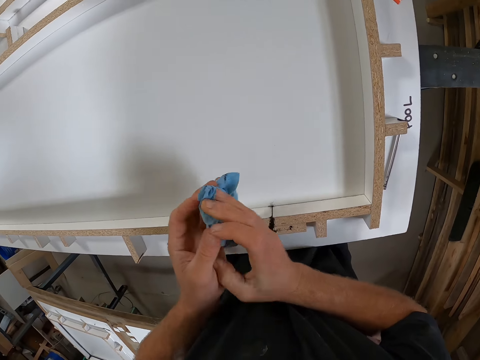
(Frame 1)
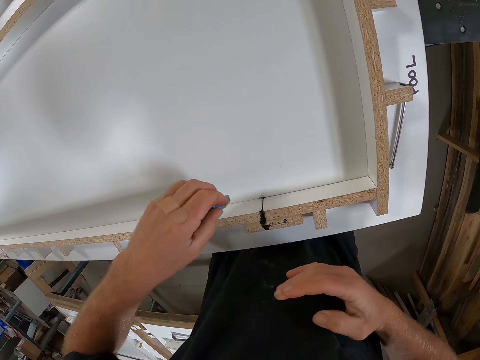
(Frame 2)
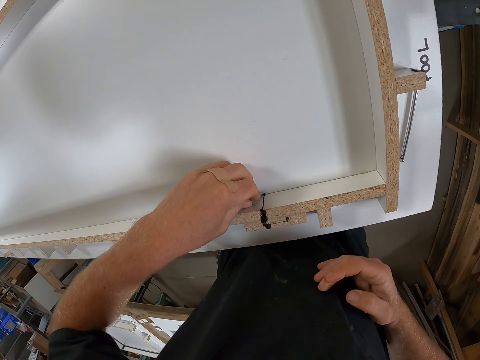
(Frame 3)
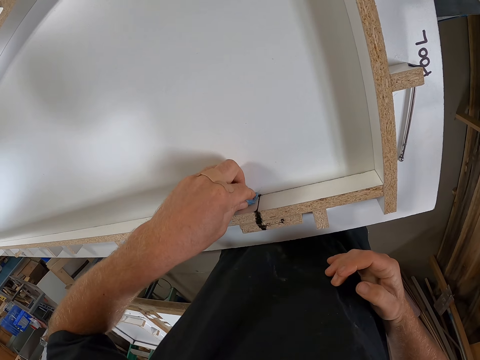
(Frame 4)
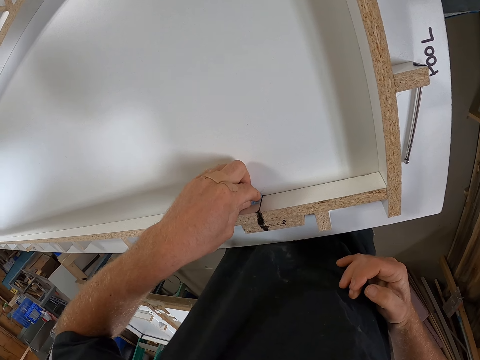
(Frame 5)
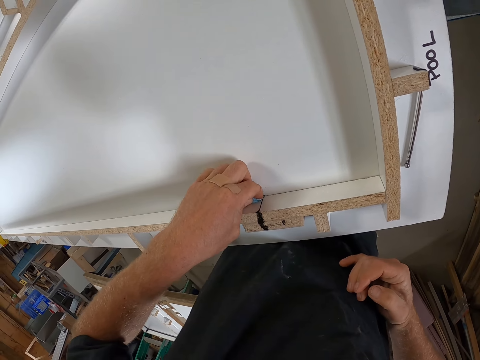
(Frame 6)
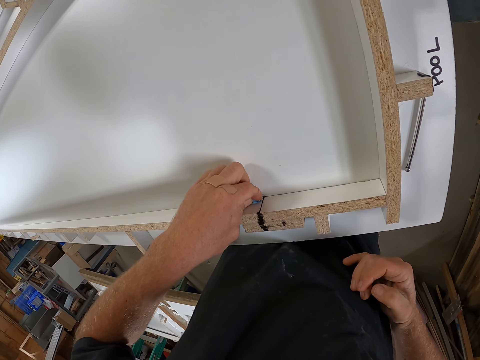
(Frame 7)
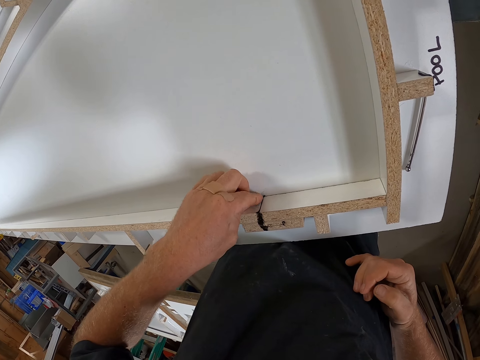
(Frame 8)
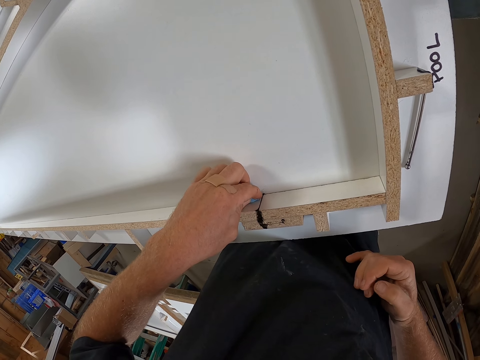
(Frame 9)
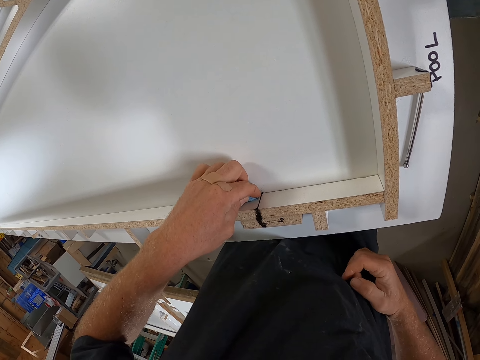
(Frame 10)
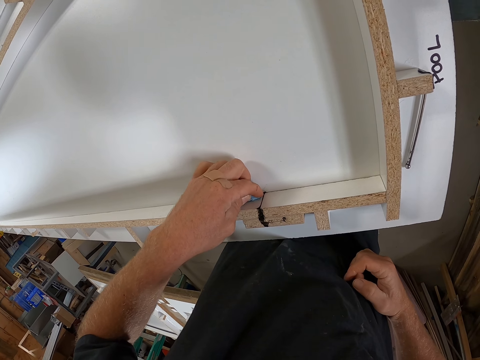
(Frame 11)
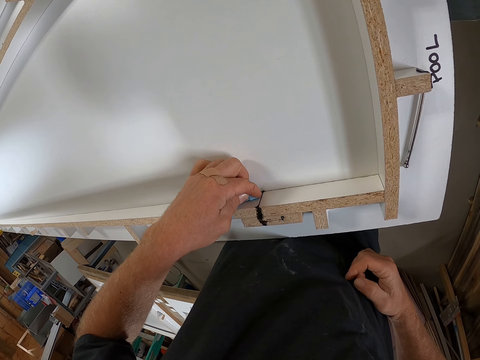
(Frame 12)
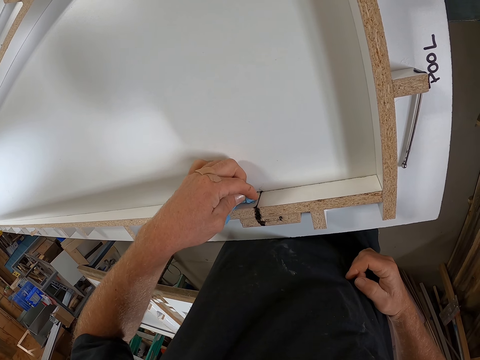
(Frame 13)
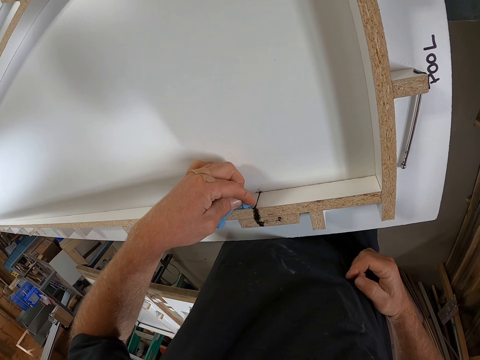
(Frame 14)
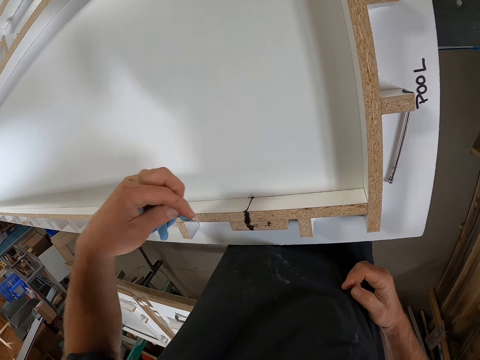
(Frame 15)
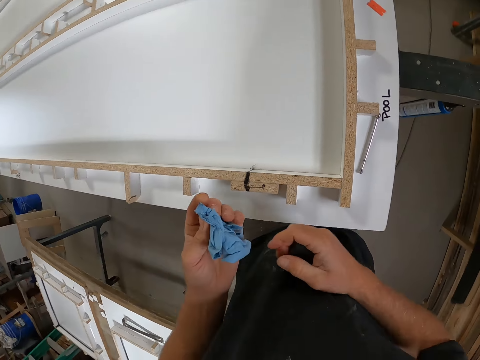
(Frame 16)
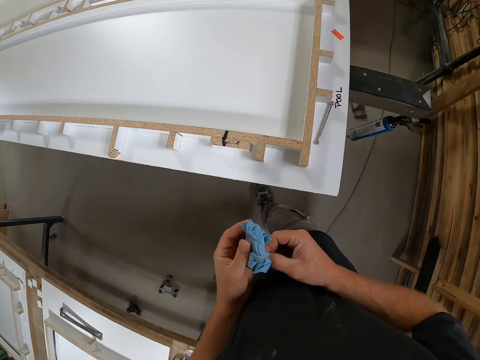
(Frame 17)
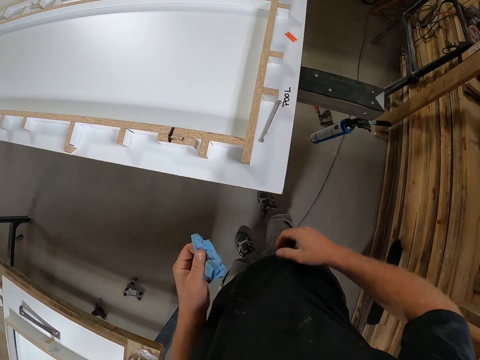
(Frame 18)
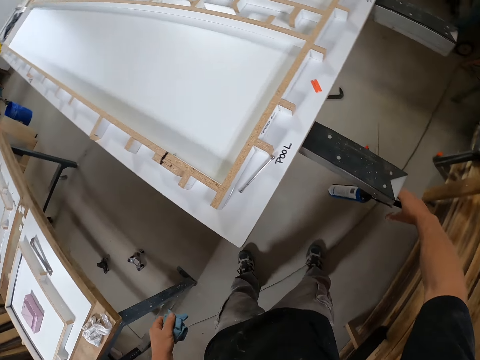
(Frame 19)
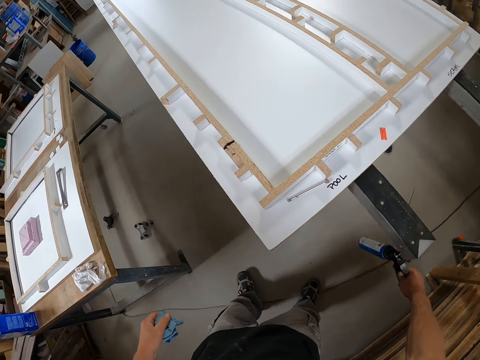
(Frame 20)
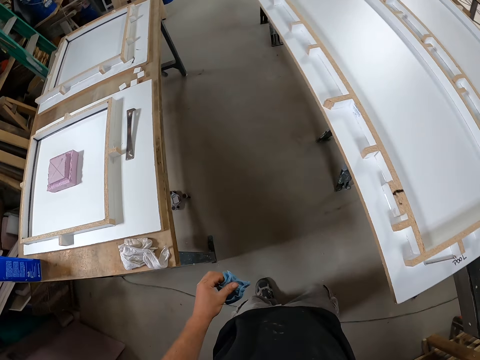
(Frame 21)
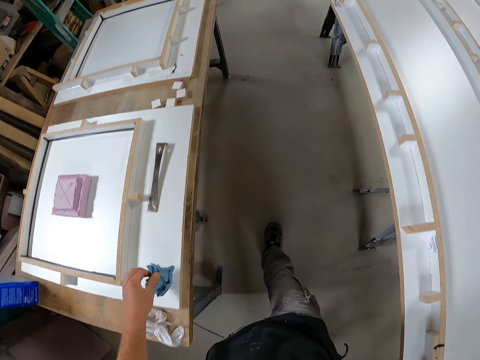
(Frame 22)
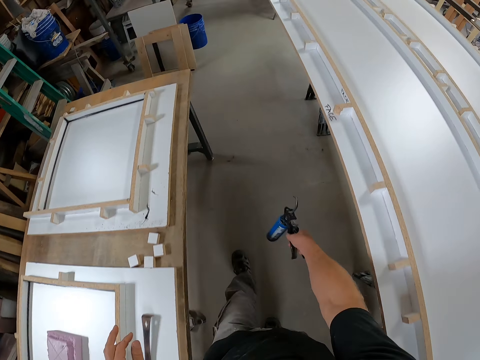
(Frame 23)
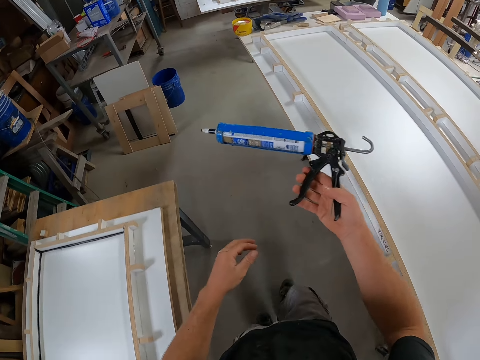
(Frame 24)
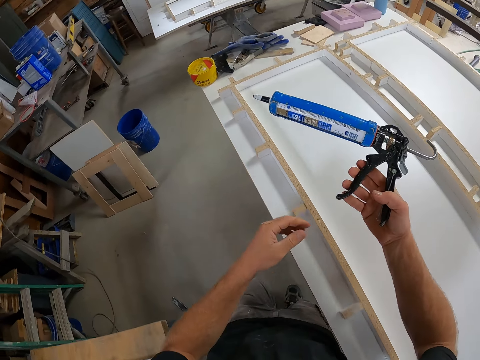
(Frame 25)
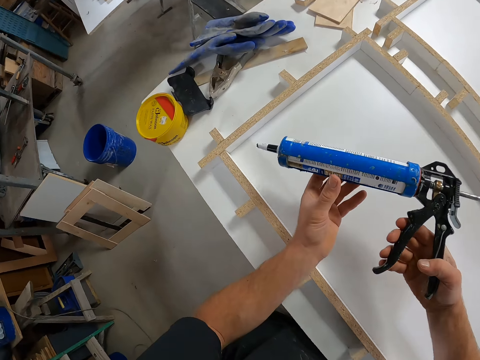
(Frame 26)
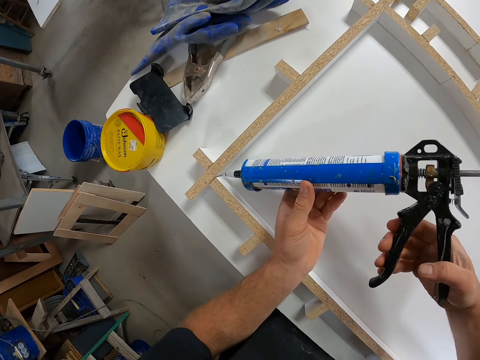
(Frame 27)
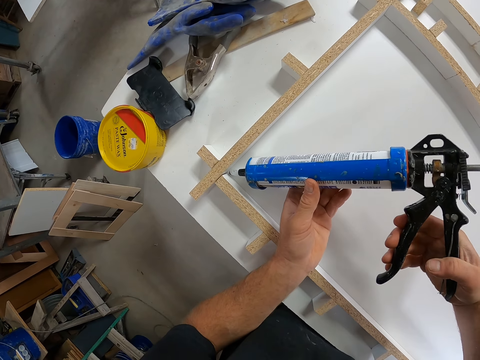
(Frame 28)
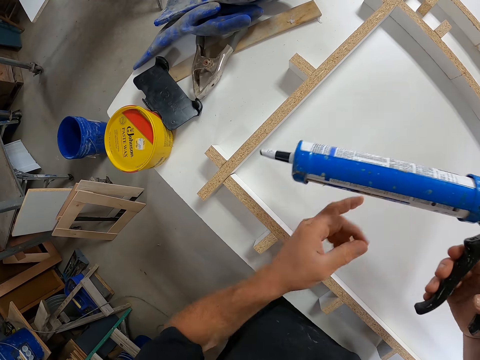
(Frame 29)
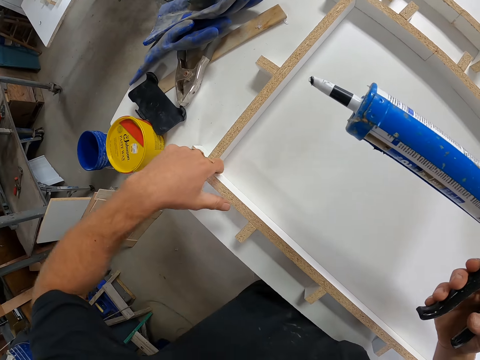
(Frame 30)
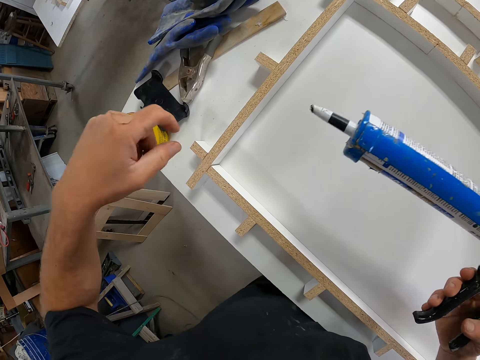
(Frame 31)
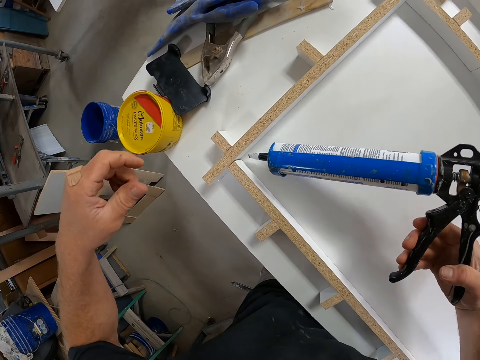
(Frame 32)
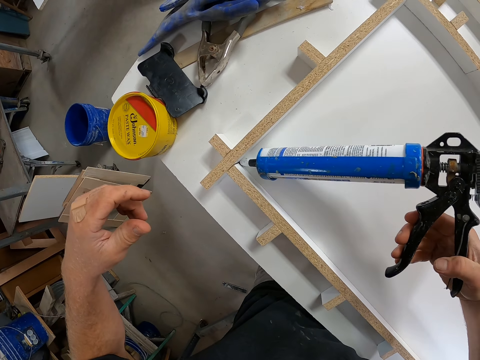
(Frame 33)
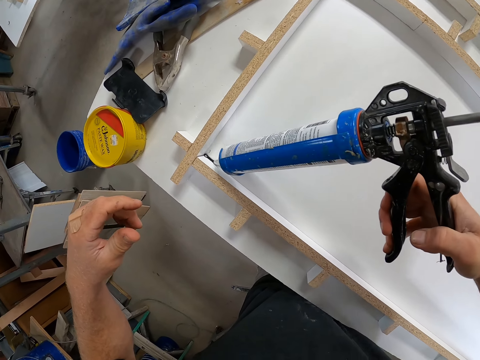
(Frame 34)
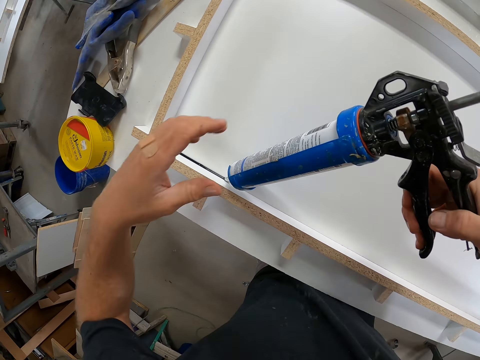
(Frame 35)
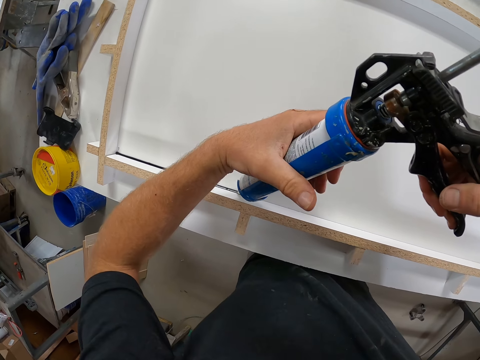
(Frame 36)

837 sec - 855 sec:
The camera wearer folds the napkin with his hands. He wipes the glue from the board with the napkin. He picks up an ink gun on the floor. He walks. He draws a line with the ink gun on the board. He applies glue on the piece of wood.

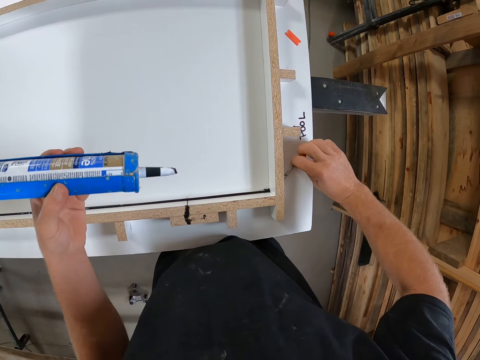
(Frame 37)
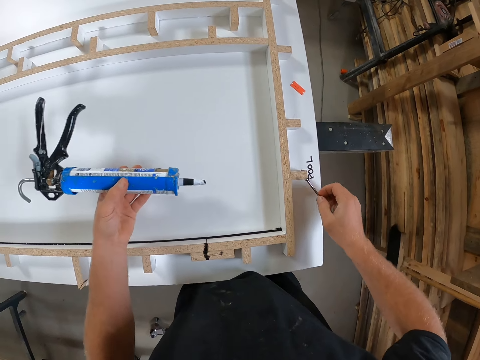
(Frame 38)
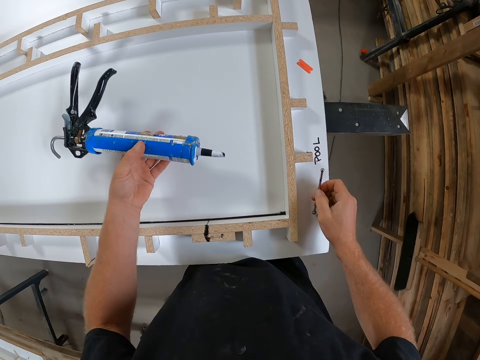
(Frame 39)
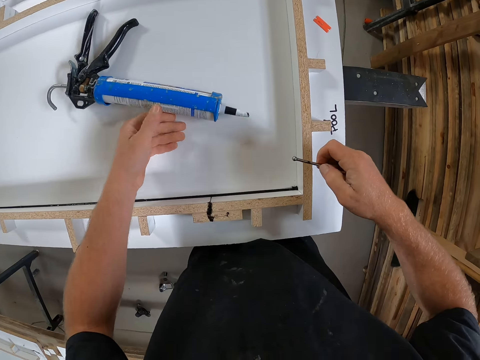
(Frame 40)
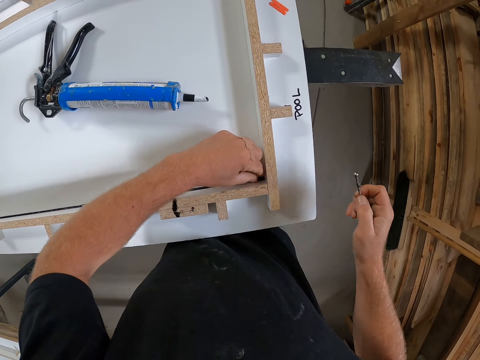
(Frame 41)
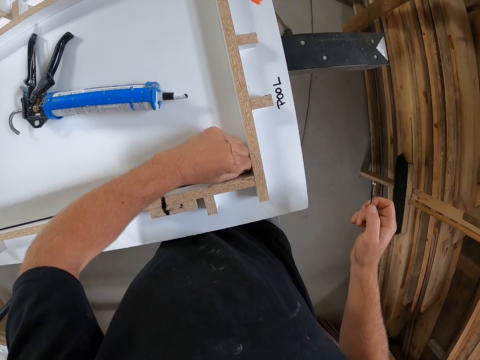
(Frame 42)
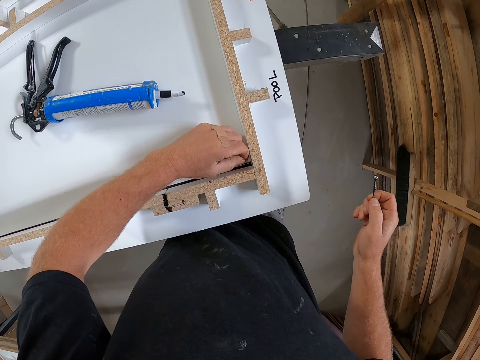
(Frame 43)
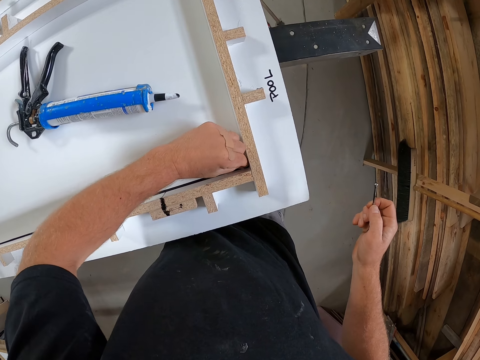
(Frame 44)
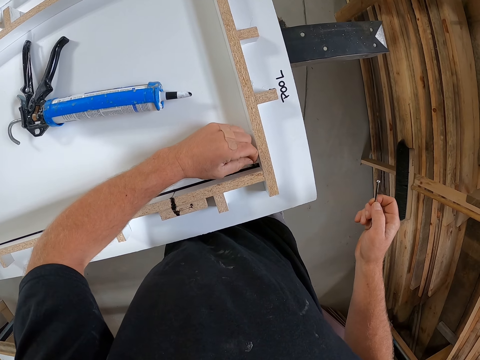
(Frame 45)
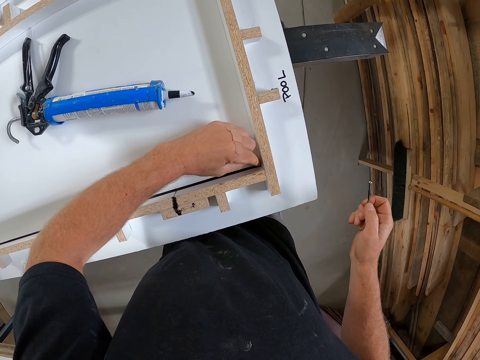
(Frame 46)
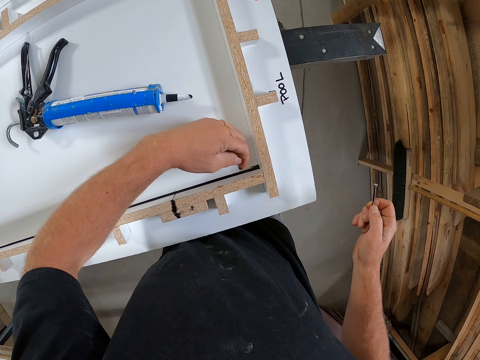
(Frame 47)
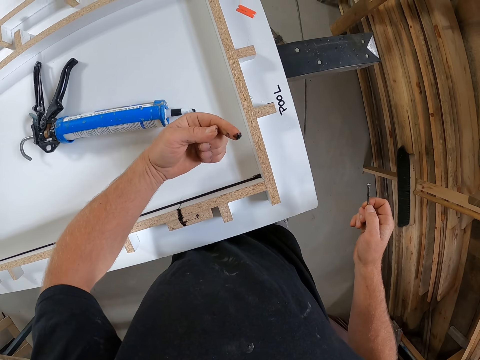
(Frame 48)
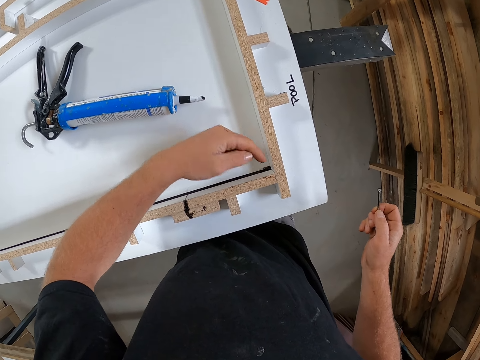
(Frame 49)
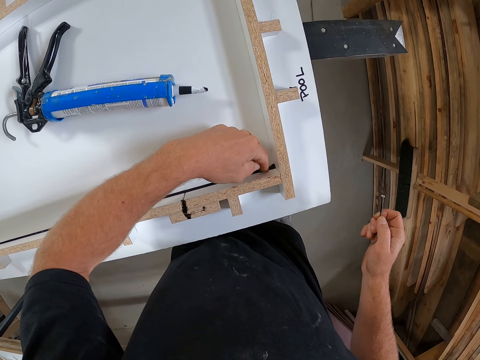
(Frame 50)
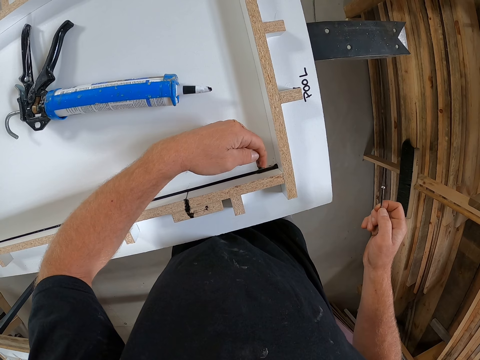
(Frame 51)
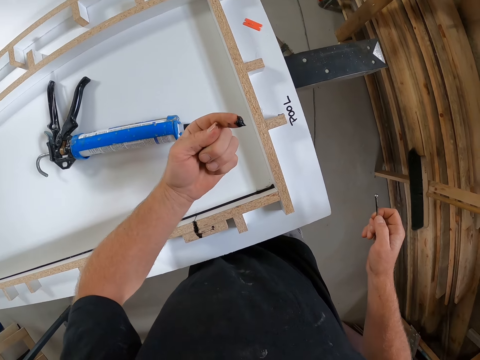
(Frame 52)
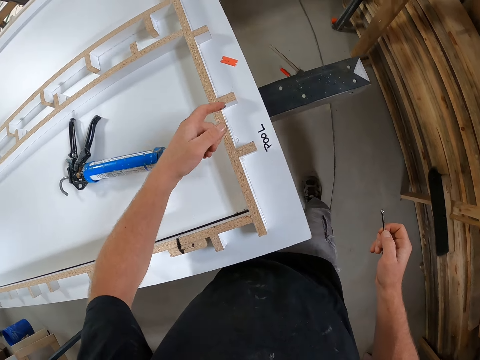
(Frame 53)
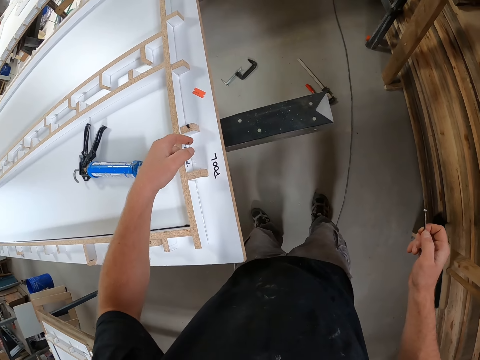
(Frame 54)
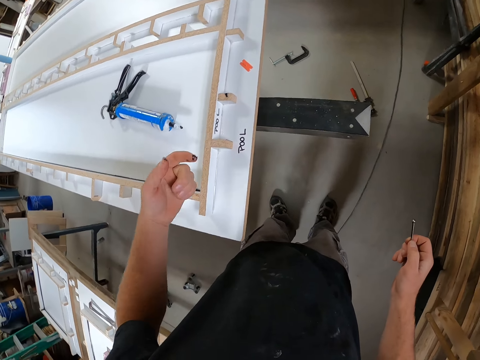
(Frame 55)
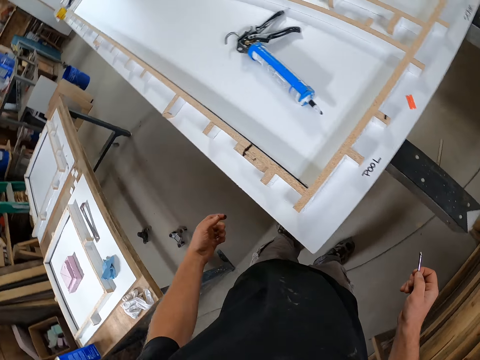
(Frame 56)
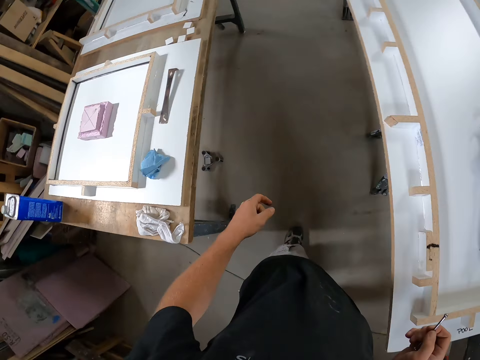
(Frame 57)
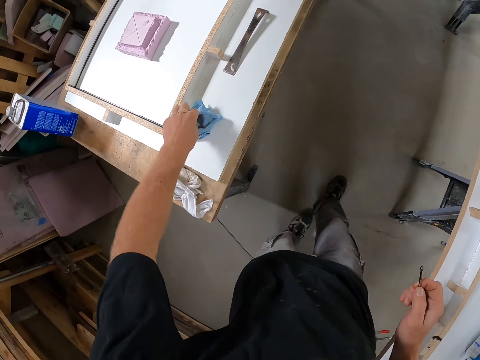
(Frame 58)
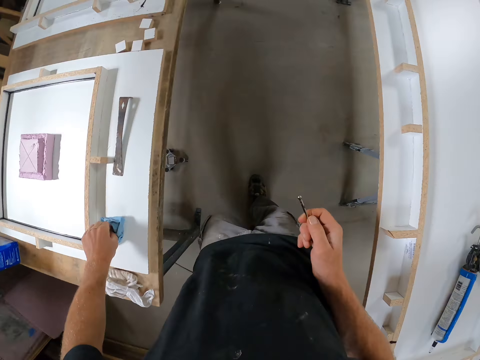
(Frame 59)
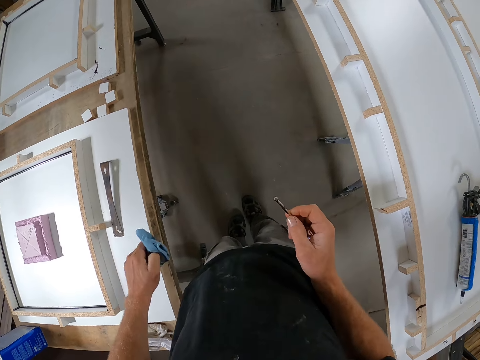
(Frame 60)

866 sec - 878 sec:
The camera wearer picks up a nail on the board. He spreads the glue with his finger. He cleans something with his hands. He walks. He rubs his finger on the napkin. He picks up the piece of cloth.
